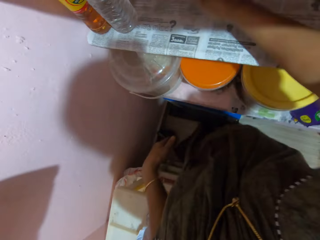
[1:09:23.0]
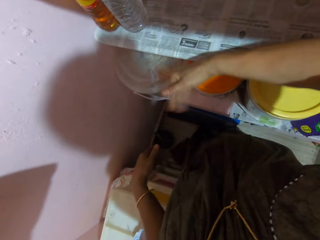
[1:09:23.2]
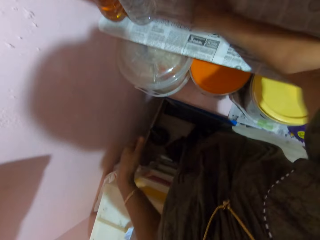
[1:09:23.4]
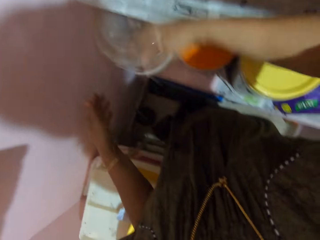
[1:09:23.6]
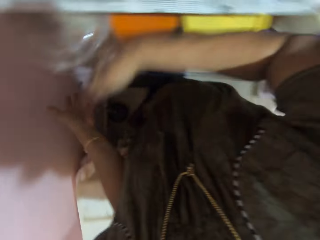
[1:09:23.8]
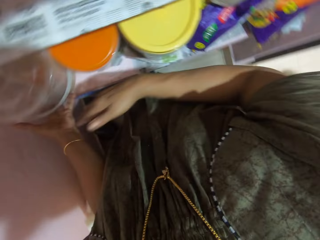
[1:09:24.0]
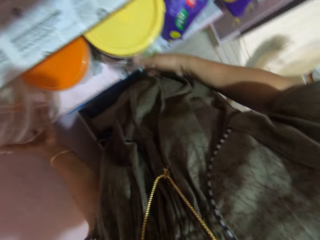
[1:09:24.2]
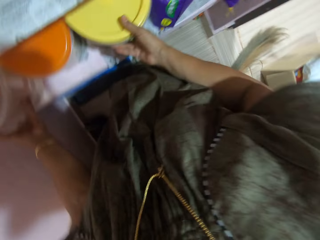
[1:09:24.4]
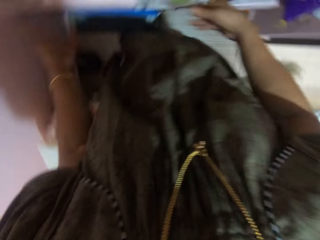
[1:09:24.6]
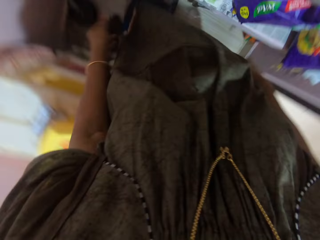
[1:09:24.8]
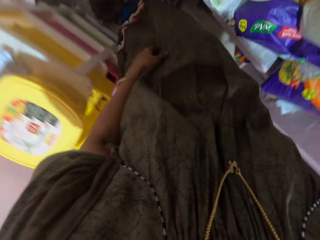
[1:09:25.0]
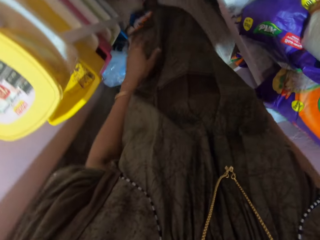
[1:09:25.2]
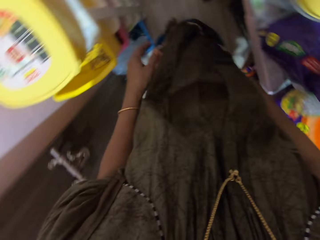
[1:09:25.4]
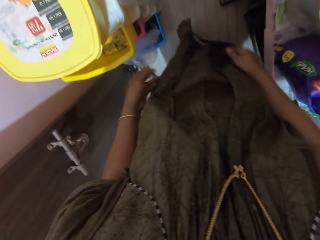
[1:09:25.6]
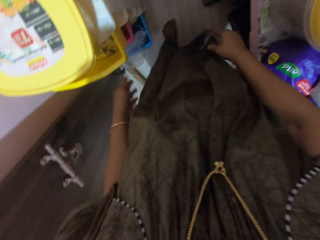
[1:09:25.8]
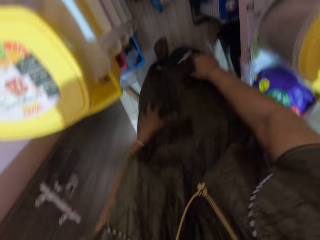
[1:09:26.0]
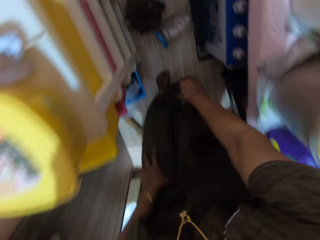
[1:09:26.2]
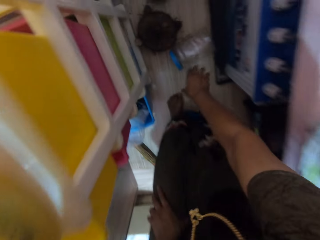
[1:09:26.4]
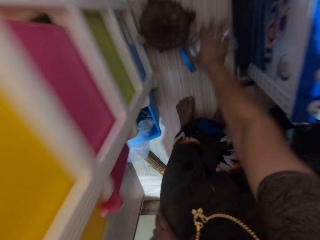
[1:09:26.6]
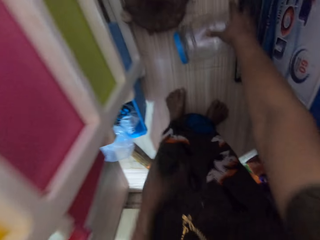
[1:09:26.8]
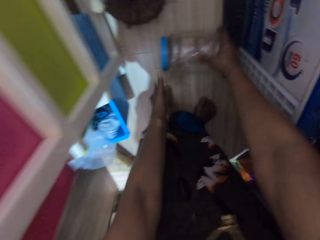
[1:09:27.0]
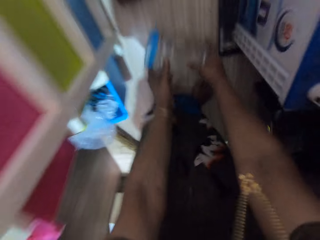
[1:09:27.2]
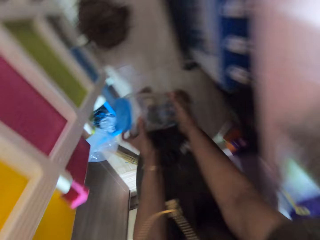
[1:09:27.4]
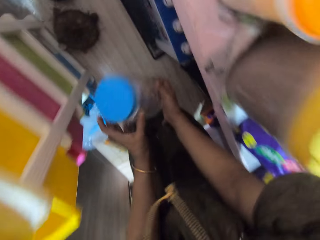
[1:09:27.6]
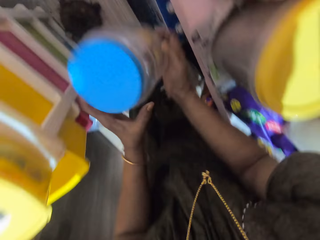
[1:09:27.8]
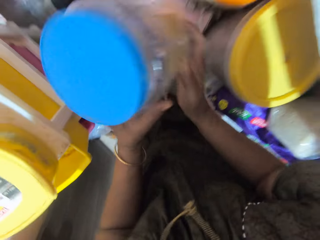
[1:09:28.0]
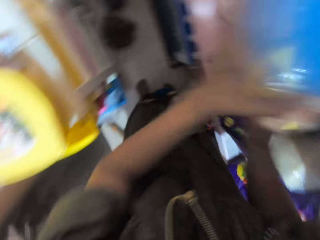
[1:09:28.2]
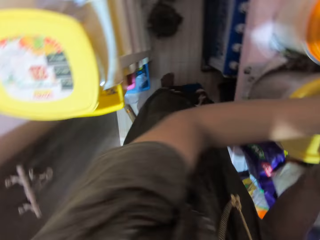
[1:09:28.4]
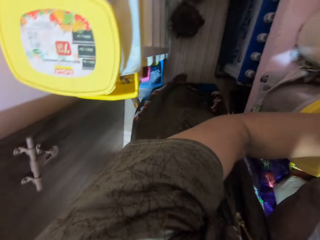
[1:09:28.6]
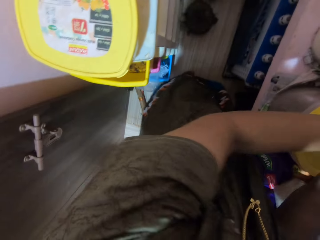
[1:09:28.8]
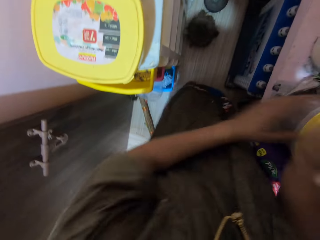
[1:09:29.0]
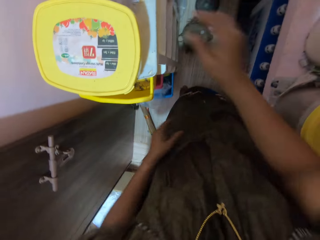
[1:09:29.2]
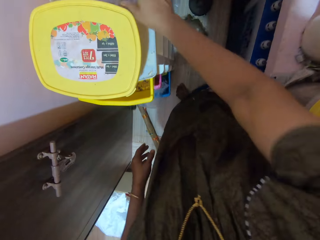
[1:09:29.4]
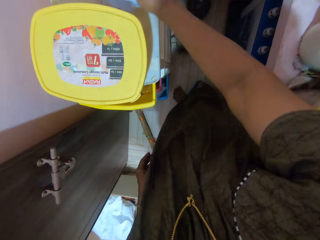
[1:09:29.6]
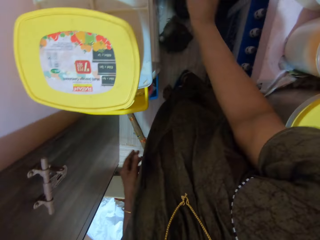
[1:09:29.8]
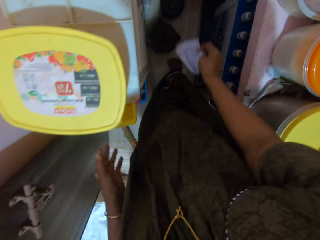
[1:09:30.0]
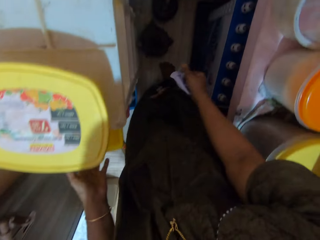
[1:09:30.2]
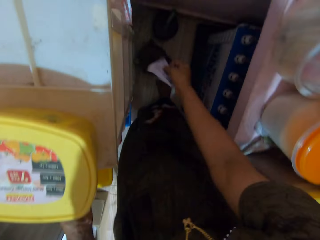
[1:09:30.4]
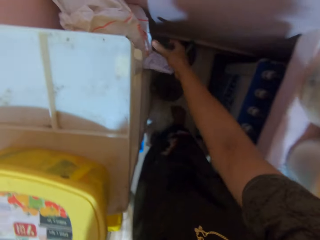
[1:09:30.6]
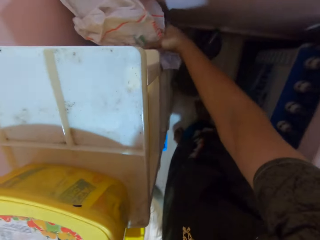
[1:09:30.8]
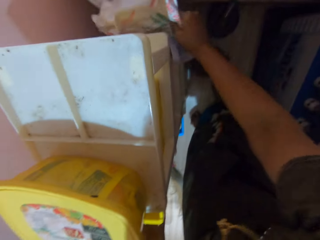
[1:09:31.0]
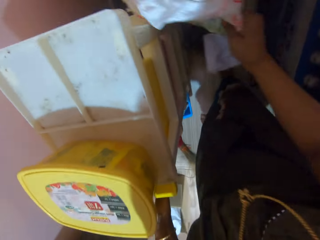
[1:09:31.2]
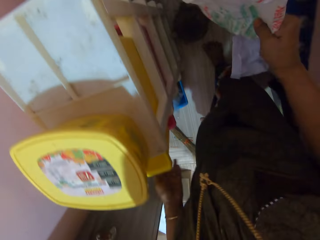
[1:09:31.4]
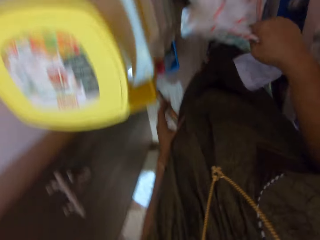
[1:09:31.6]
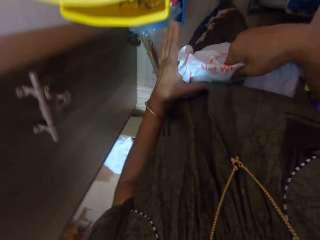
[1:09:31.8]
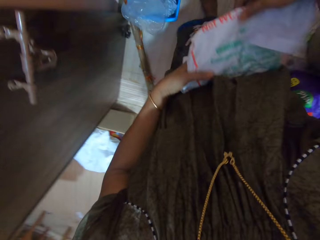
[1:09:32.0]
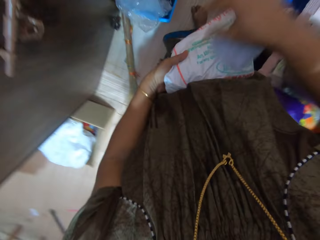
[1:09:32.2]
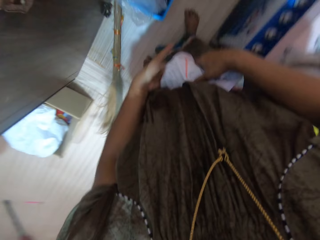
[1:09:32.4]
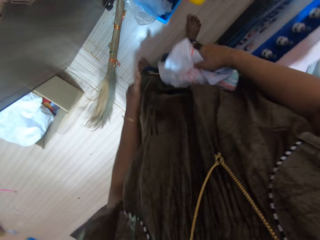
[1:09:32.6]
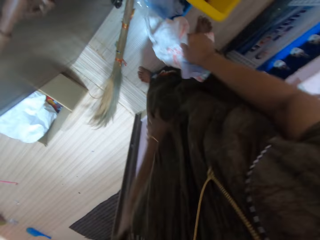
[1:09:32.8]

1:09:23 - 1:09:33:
The camera wearer dusts the shelf with her right hand. She picks another plastic container from the floor with both hands. She places the eleventh plastic container on the shelf. She picks a piece of paper from the cupboard with her right hand. She picks a plastic bag, from behind the cupboard, with her right hand.

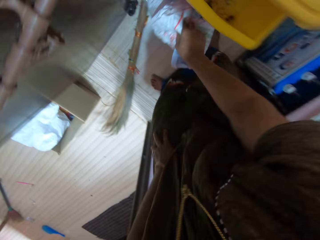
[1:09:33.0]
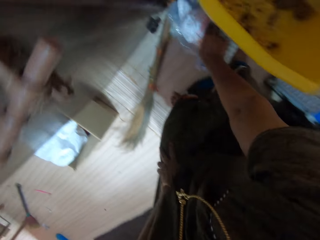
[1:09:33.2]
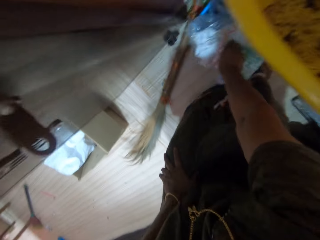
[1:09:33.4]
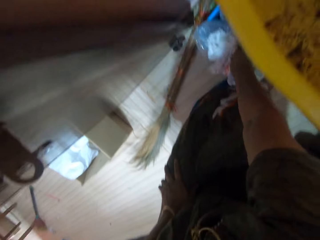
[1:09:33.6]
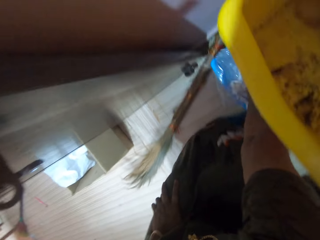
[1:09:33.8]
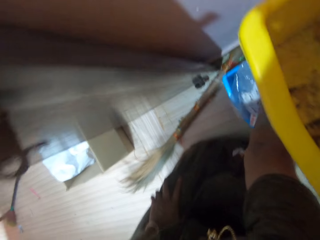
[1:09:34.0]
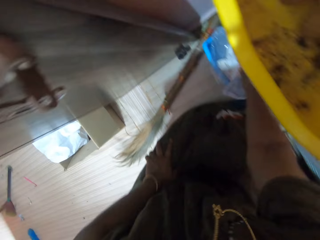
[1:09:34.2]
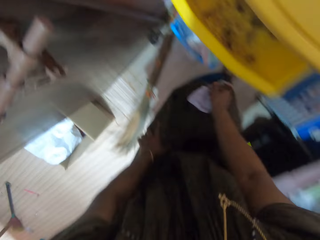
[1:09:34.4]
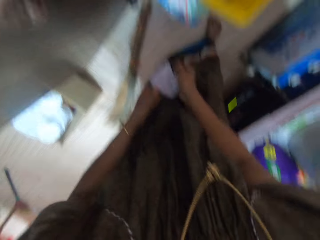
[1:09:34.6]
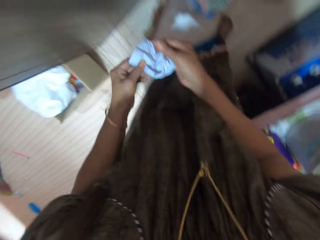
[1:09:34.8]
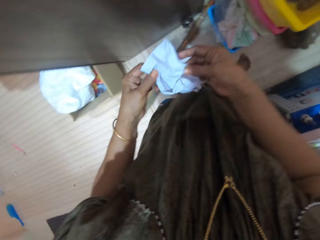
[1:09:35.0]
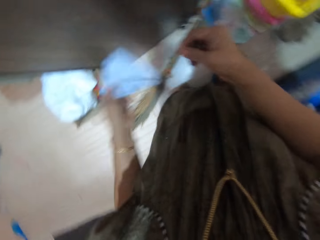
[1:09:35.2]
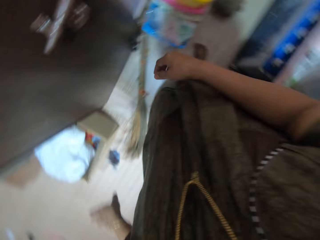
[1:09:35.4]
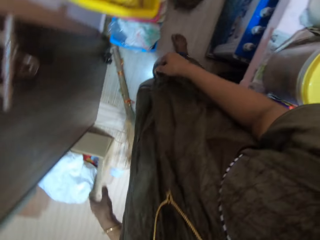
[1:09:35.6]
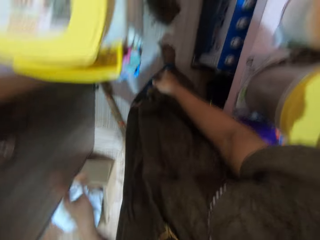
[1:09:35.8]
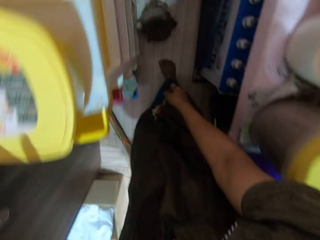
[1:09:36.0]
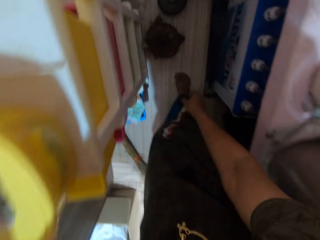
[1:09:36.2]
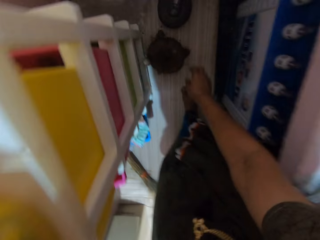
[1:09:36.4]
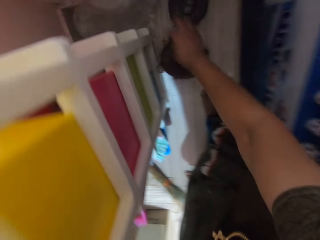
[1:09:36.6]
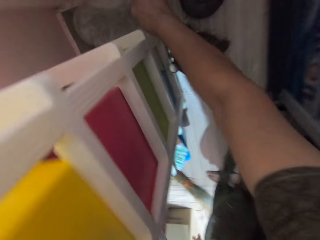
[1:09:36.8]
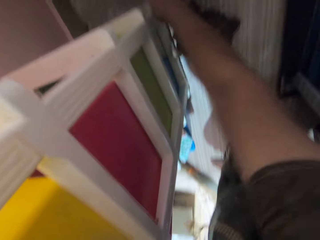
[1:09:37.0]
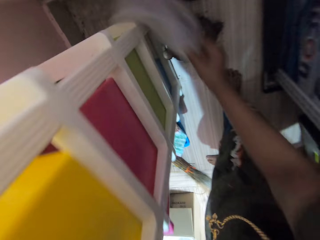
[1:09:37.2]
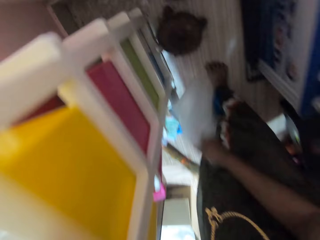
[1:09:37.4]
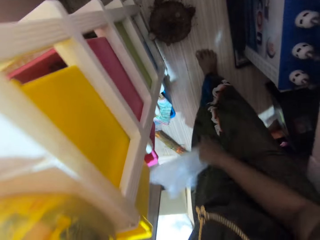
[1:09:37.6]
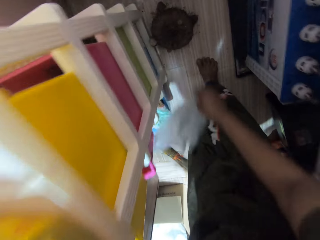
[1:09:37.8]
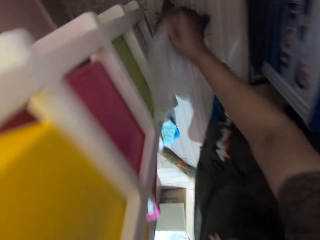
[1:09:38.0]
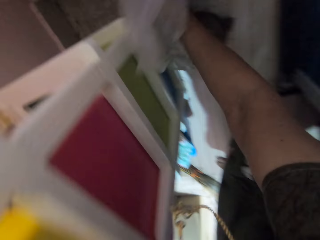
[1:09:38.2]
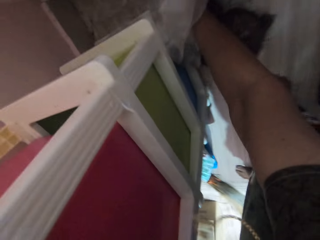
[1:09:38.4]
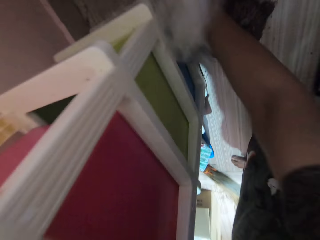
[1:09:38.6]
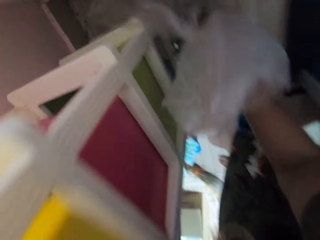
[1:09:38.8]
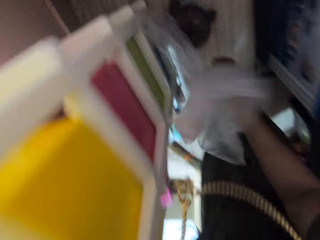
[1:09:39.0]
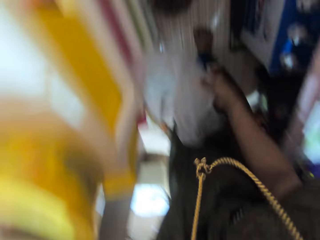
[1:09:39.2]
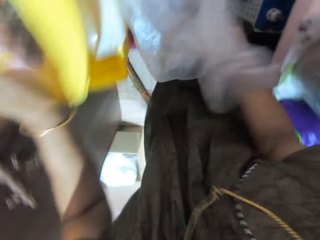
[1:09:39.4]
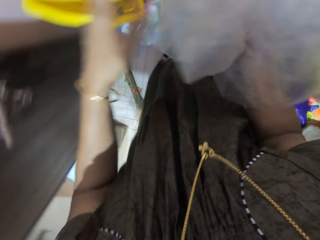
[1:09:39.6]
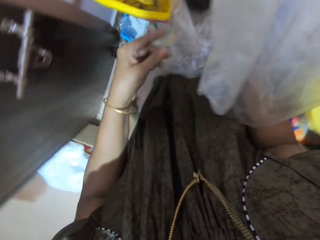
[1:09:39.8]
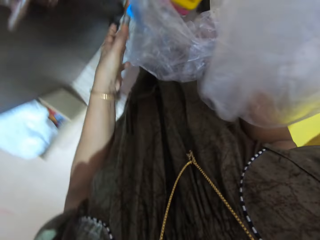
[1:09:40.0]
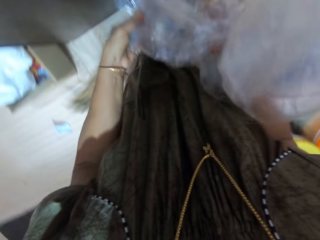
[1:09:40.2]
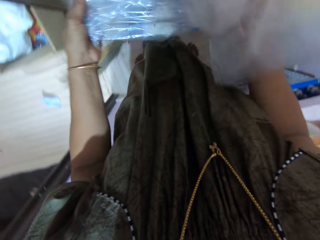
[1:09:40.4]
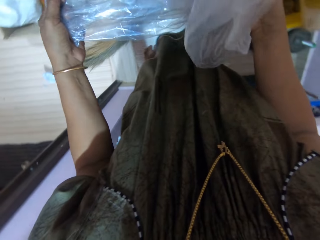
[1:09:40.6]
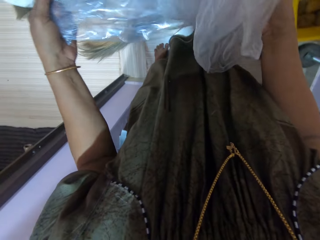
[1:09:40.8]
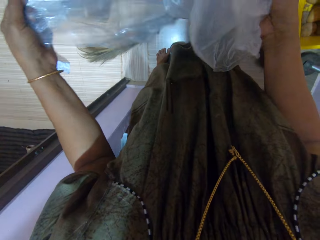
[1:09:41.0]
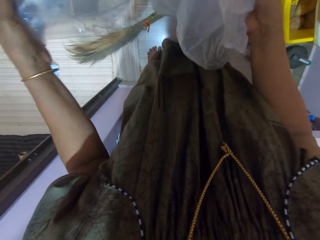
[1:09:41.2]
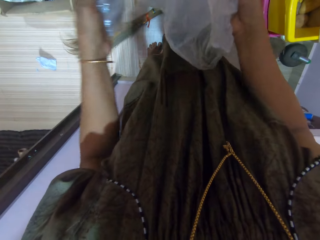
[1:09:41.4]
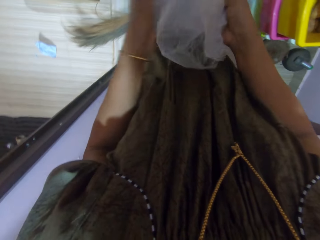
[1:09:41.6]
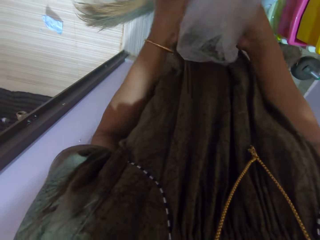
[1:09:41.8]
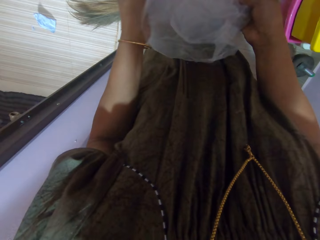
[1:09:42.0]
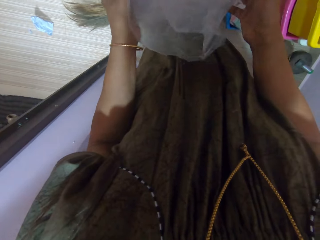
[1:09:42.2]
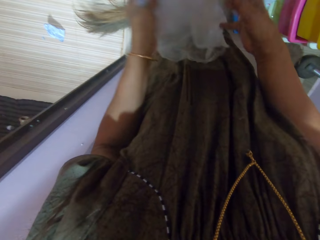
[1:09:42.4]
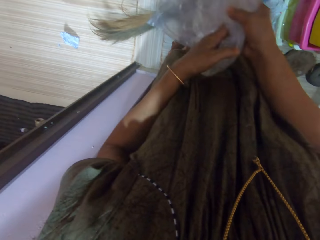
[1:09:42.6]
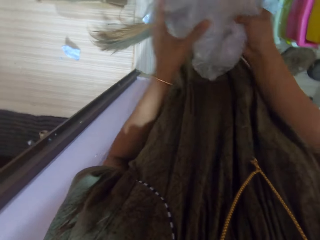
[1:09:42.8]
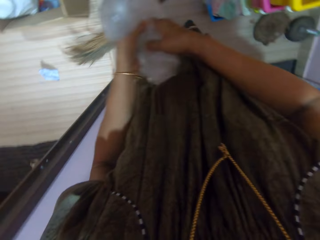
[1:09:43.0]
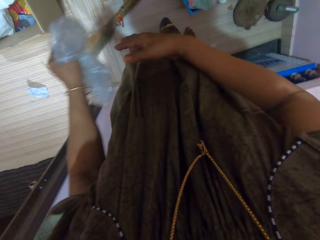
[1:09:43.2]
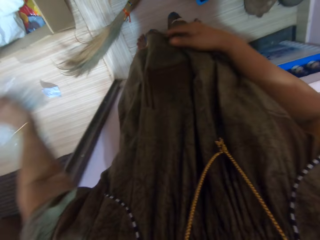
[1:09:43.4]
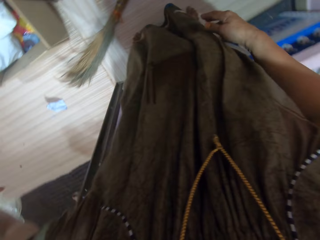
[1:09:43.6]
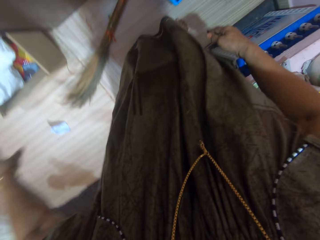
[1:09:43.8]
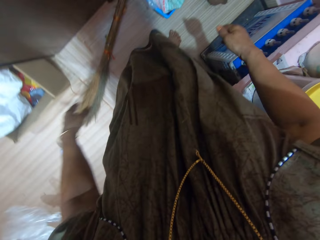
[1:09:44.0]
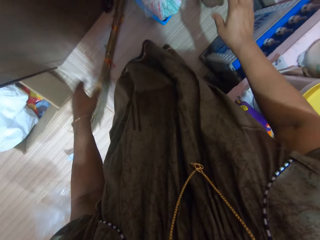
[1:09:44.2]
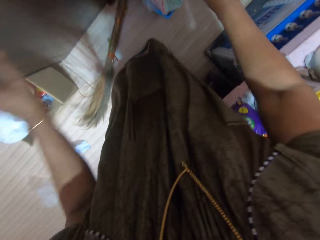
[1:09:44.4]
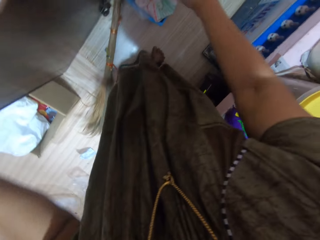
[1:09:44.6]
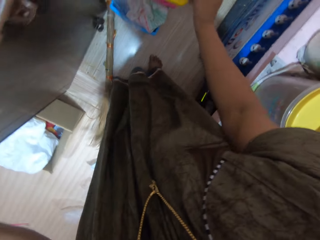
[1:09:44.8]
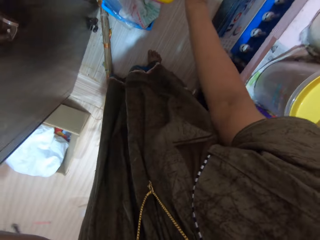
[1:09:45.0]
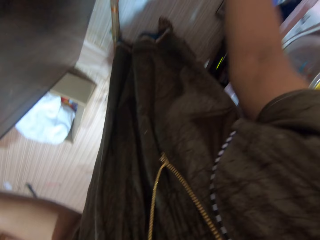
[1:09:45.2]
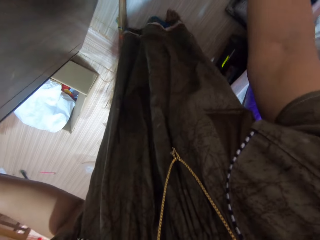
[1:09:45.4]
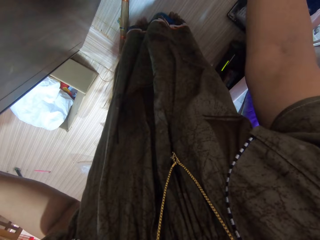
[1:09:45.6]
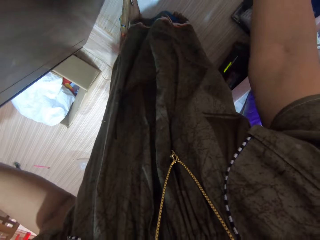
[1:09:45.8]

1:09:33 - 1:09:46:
The camera wearer pushes the plastic bag into another bin with her right hand. She puts the papers in the basket. She holds up the piece of paper with both hands. She throws away the piece of paper with her left hand. She picks another plastic bag, with her right hand, from behind the shelf. She picks another plastic bag again. She holds up the second and third plastic bags with both hands. She picks the papers. She throws away the second and third plastic bags on the floor.
